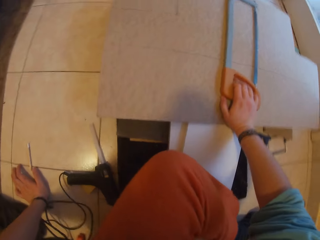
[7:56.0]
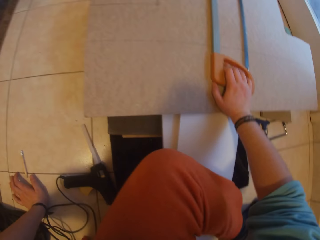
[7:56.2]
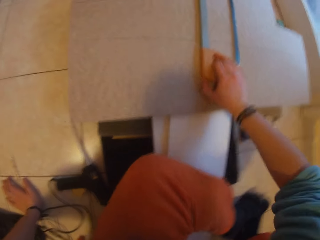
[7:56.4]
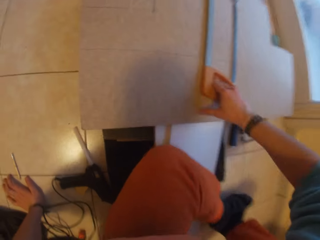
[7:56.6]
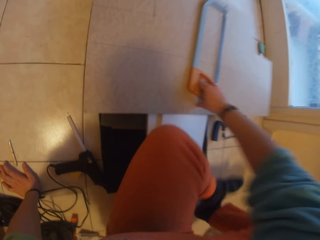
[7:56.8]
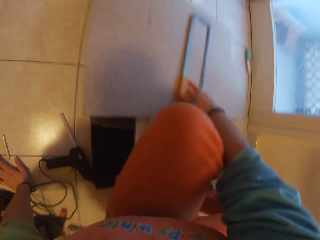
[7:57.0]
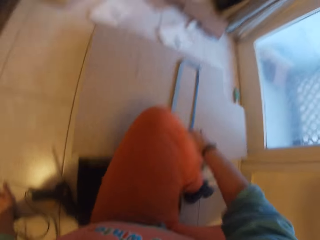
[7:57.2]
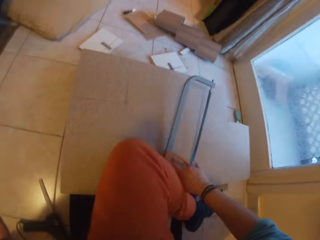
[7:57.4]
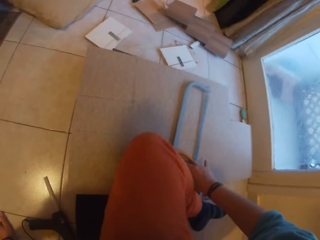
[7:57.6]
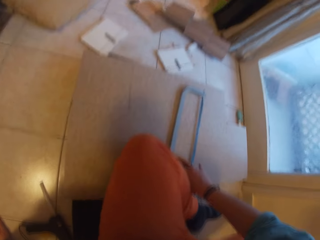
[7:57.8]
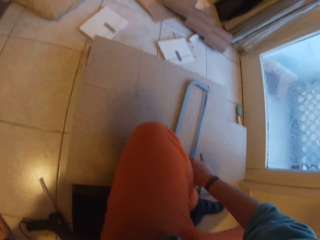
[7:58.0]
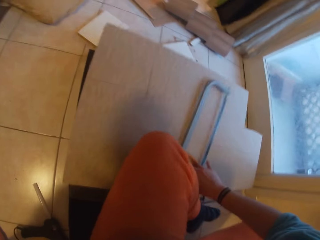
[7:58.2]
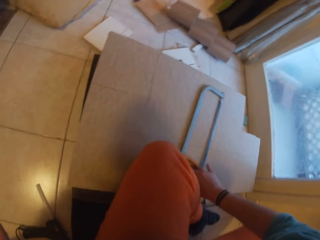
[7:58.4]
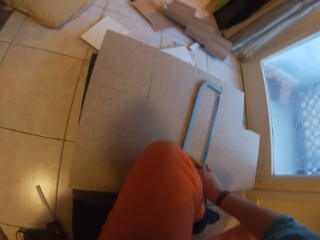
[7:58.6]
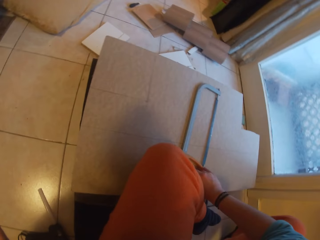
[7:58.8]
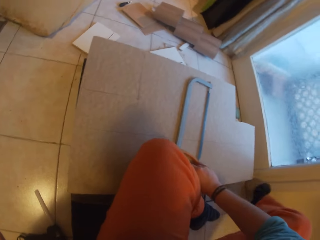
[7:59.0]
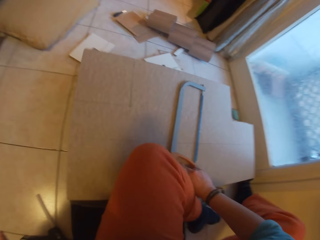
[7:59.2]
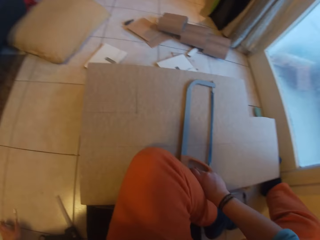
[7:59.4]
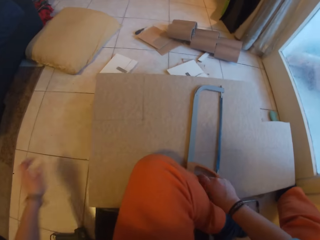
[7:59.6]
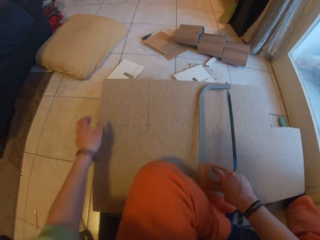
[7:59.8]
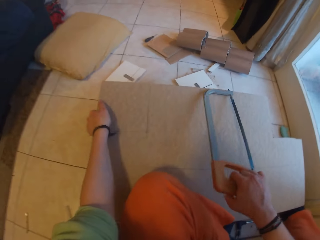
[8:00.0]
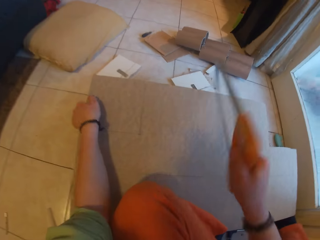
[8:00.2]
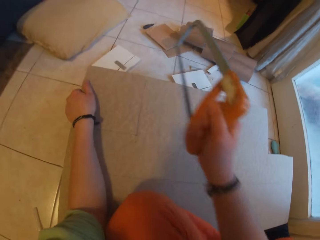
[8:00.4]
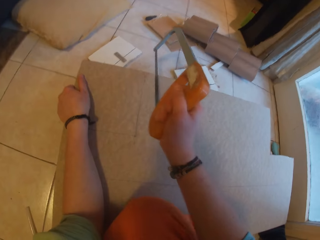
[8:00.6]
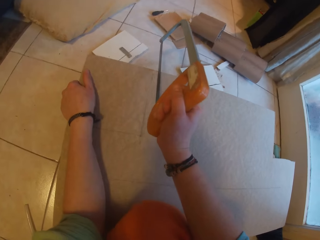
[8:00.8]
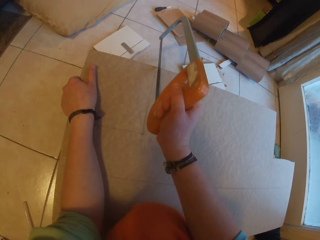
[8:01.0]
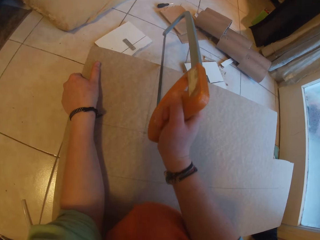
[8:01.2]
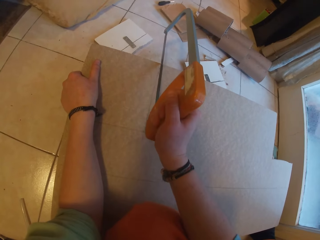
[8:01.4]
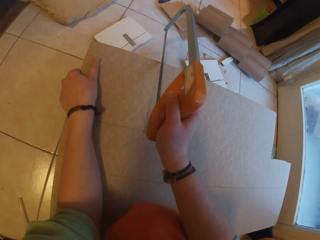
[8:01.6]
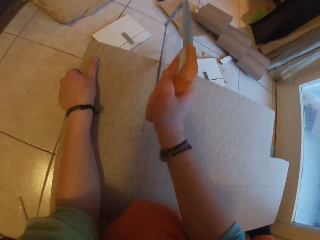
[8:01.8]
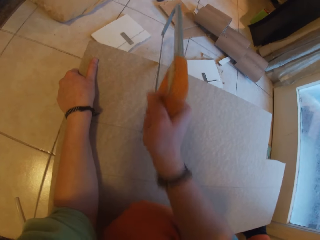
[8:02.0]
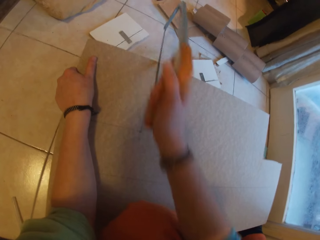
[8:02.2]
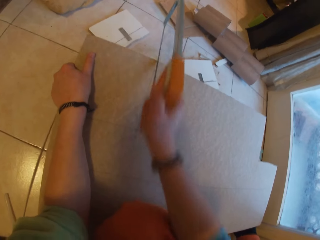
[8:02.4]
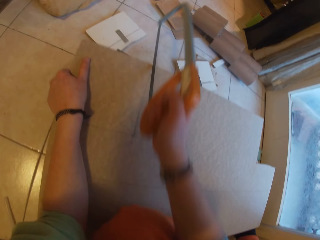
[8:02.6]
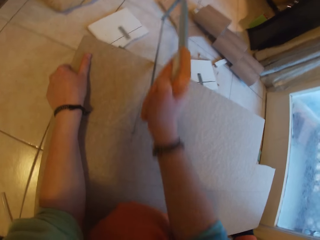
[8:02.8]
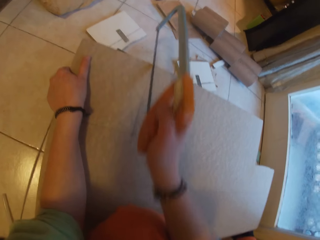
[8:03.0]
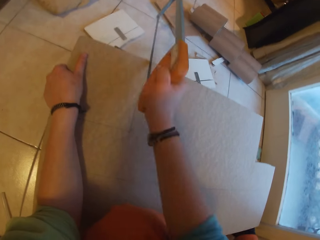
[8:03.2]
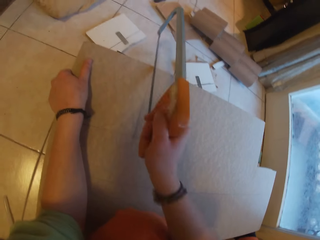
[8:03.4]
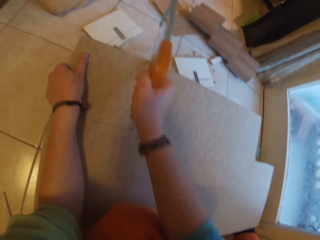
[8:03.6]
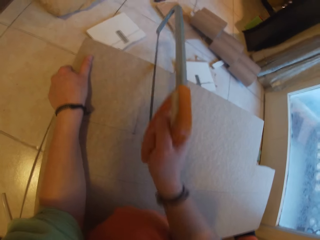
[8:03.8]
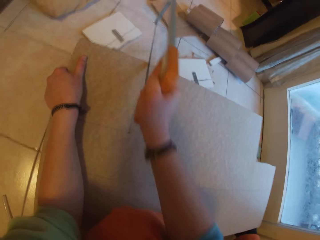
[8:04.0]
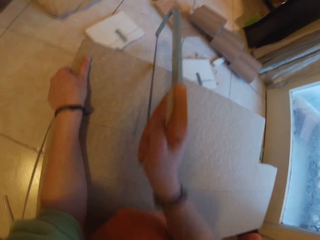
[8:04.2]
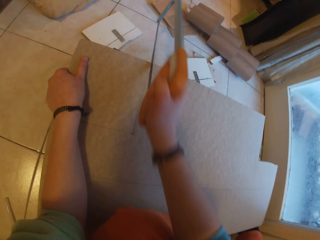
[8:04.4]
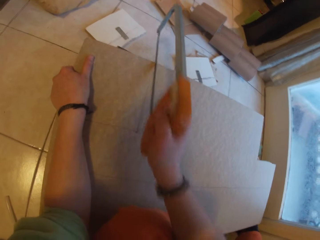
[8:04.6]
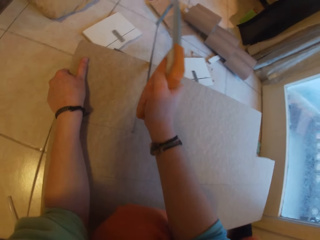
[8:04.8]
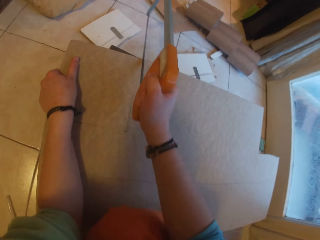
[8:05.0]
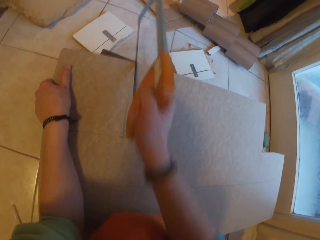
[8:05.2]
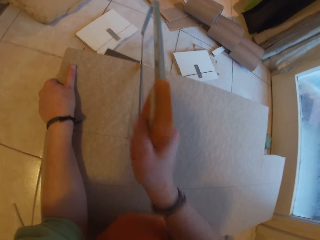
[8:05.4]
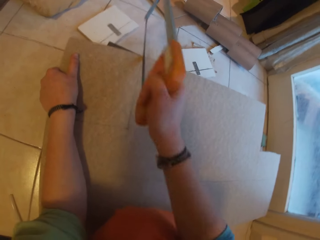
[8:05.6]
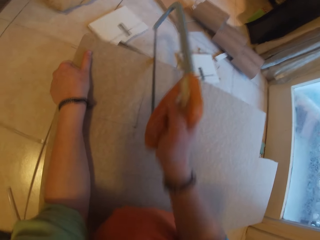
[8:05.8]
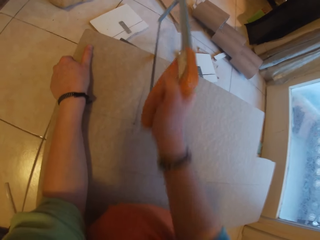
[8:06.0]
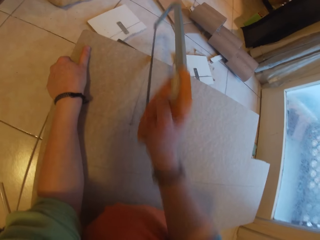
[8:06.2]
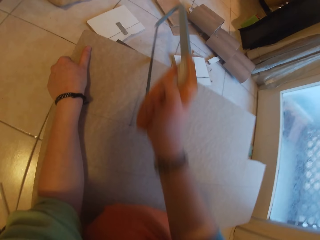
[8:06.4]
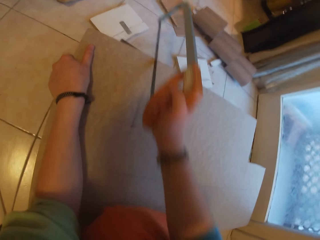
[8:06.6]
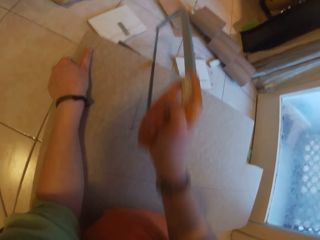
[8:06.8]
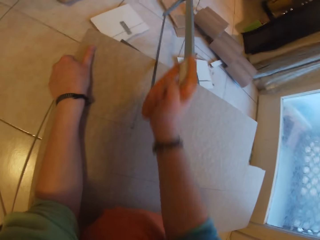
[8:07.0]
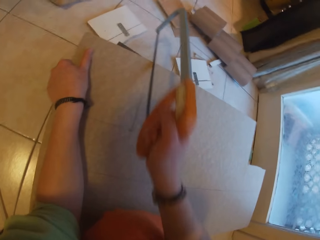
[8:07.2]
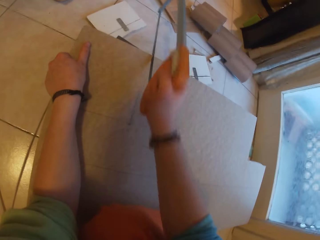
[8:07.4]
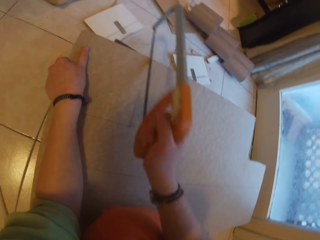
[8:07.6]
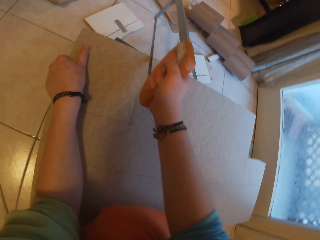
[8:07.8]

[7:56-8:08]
The camera wearer holds the plywood on the pile of planks with his left hand. He cuts the plywood on the pile of planks with the orange saw in his right hand.

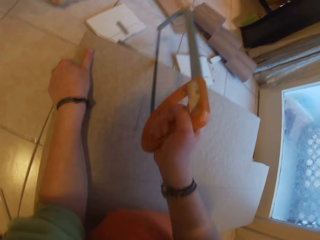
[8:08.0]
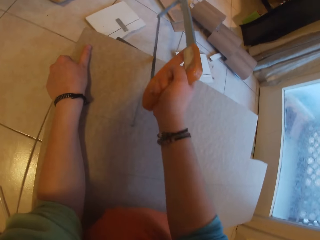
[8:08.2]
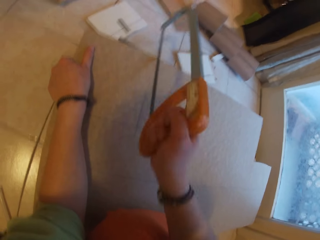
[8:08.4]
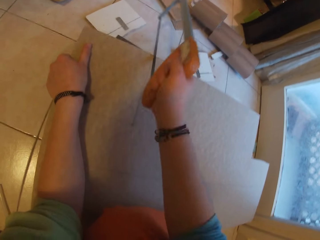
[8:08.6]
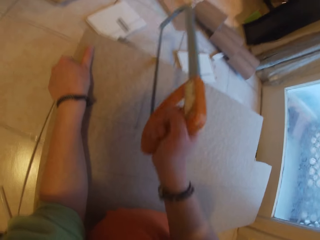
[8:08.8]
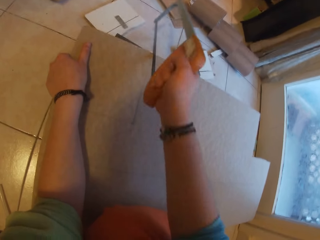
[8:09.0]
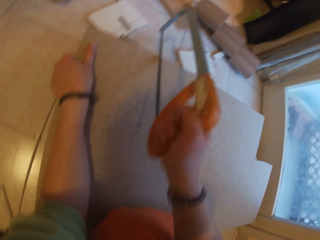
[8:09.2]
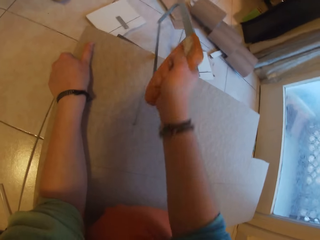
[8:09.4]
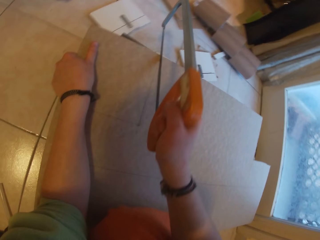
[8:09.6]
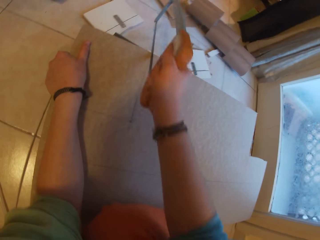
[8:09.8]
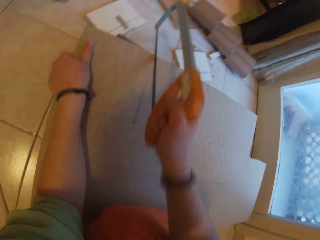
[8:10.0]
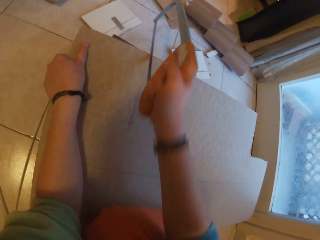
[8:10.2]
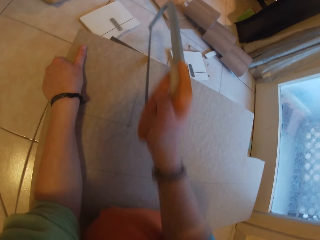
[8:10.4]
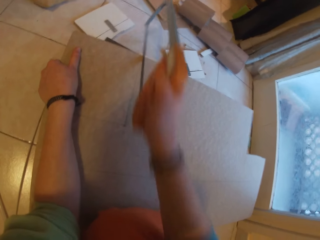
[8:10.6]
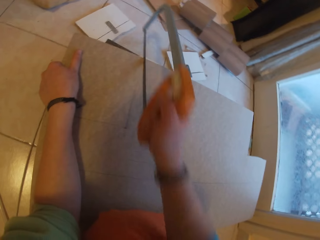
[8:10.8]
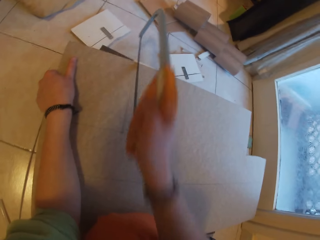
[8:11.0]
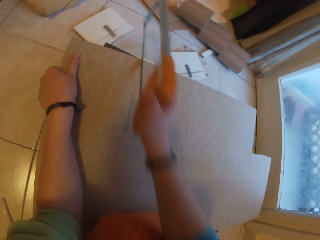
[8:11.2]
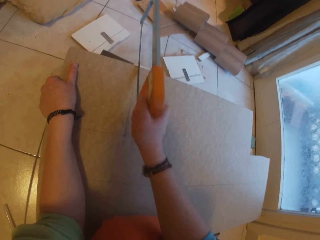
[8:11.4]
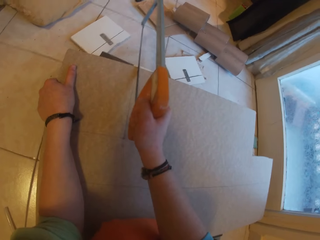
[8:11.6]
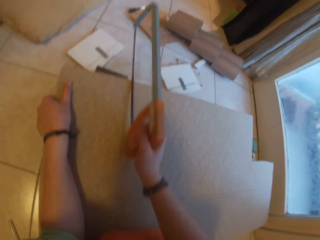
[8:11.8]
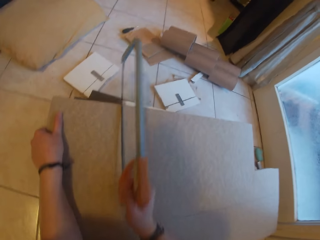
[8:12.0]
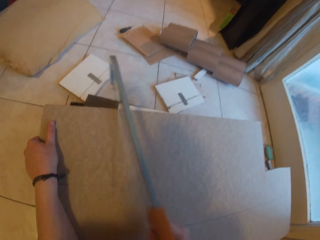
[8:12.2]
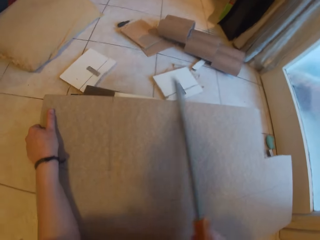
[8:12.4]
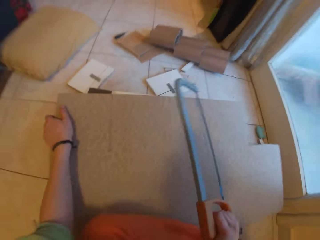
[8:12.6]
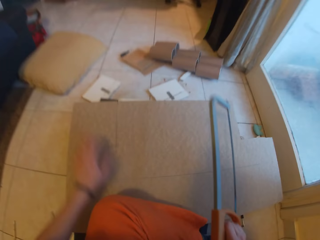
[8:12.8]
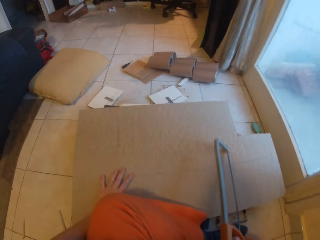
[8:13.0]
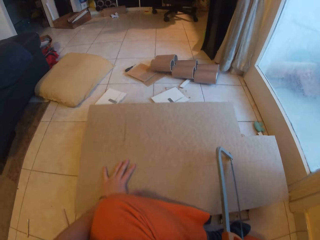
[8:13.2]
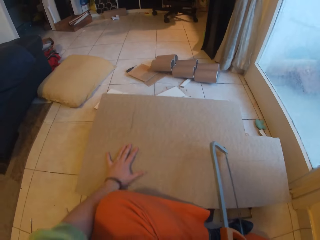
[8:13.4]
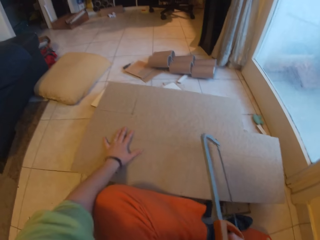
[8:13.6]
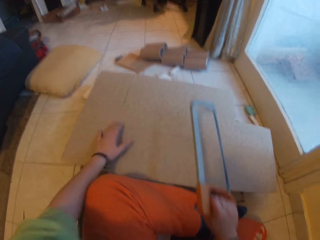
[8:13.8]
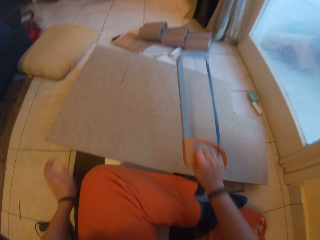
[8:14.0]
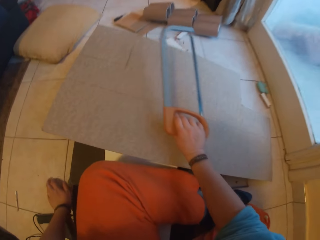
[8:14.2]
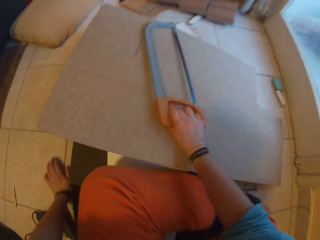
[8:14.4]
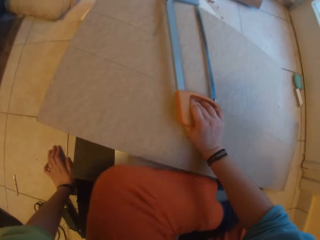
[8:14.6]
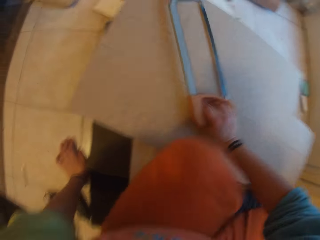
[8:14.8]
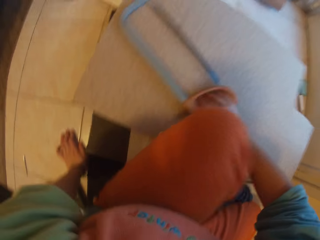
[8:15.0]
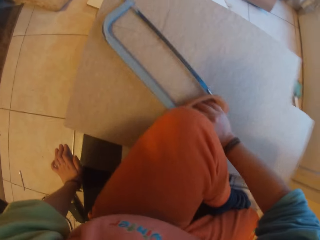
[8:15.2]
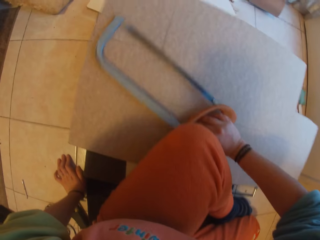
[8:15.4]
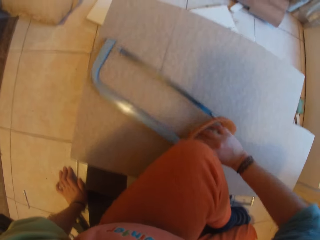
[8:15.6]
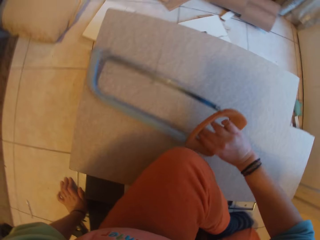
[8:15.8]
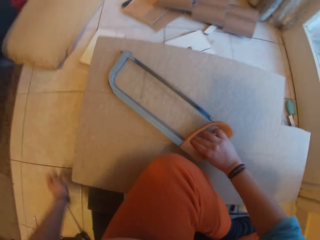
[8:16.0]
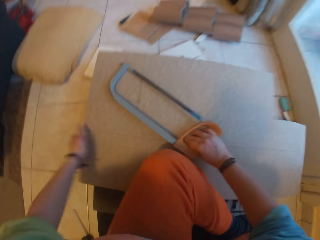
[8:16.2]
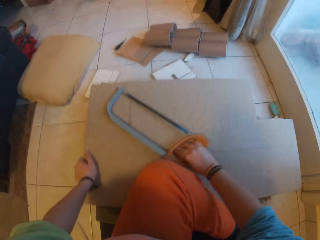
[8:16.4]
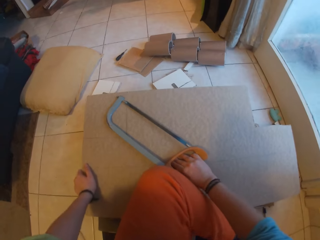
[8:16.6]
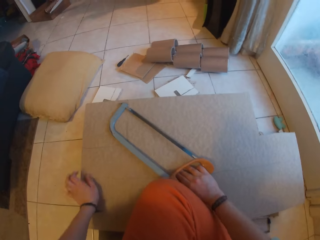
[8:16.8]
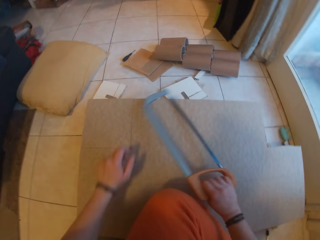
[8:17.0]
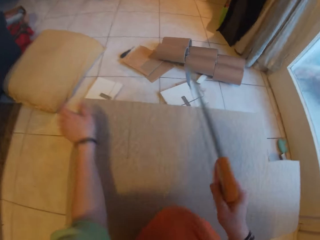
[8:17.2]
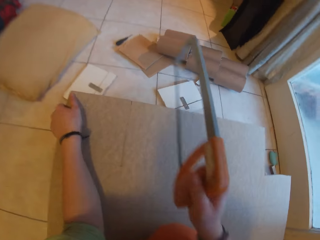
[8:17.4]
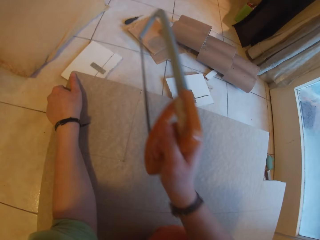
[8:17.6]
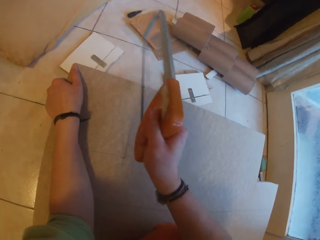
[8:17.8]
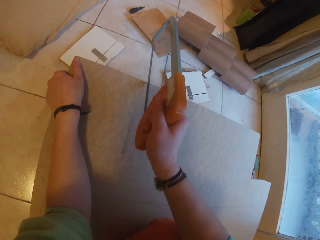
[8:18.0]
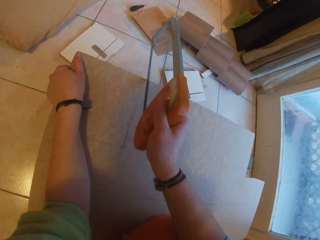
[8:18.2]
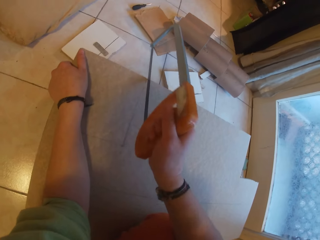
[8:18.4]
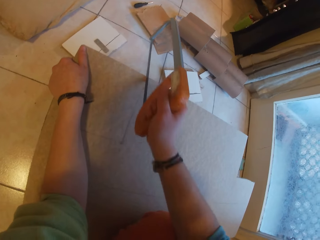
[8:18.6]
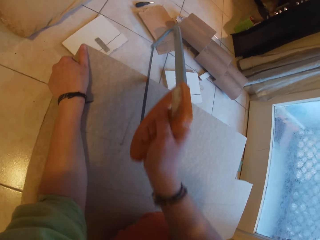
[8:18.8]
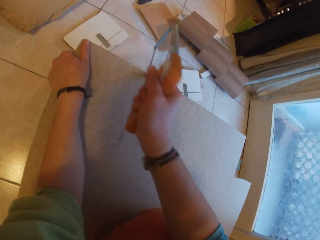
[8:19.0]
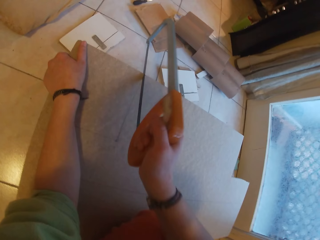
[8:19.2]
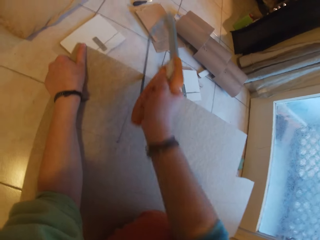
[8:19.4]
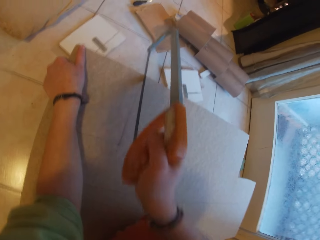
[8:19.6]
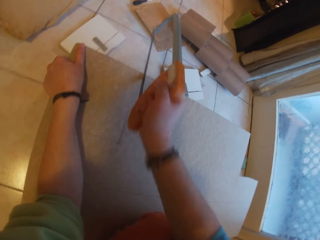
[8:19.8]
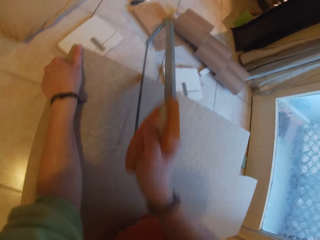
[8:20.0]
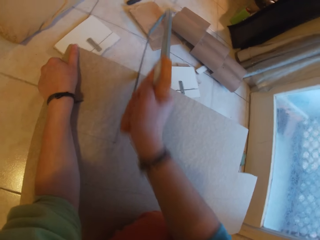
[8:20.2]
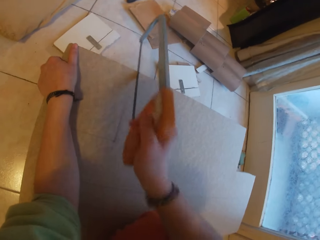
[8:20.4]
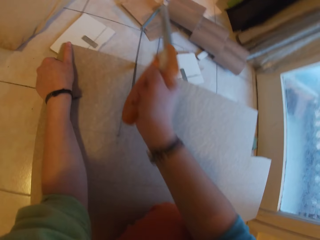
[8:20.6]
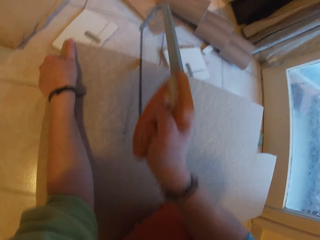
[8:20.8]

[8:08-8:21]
The camera wearer turns the cardboard. He adjusts the plywood on the pile of planks on the floor with his left hand. He adjusts his posture on the pile of planks on the floor with both hands. He adjusts the plywood on the pile of planks on the floor with his left hand. He holds the plywood on the pile of planks with his left hand. He cuts the plywood on the pile of planks with the orange saw in his right hand.
